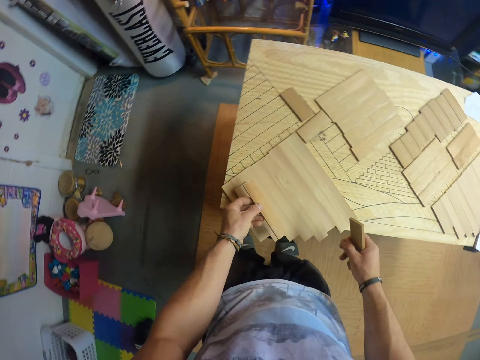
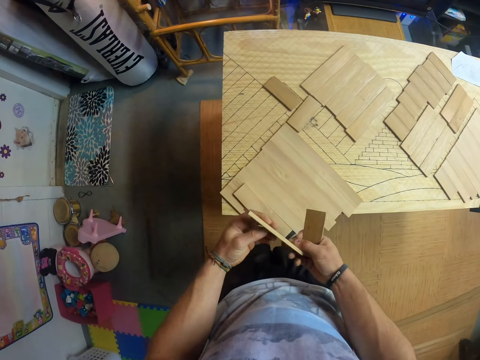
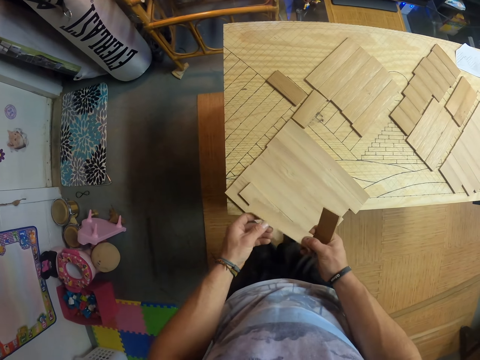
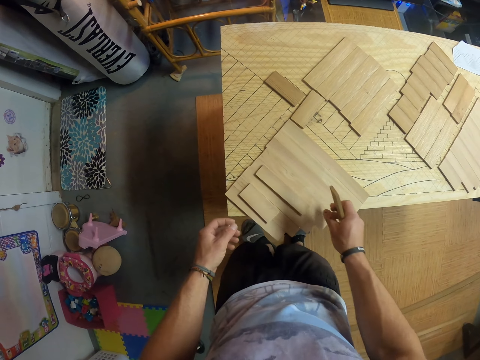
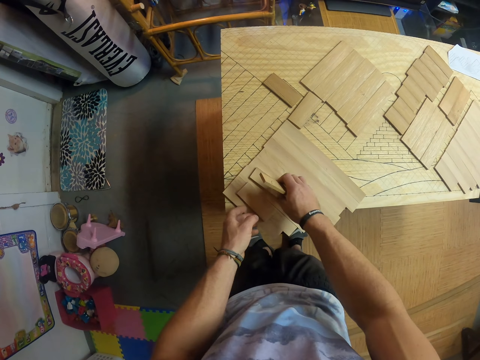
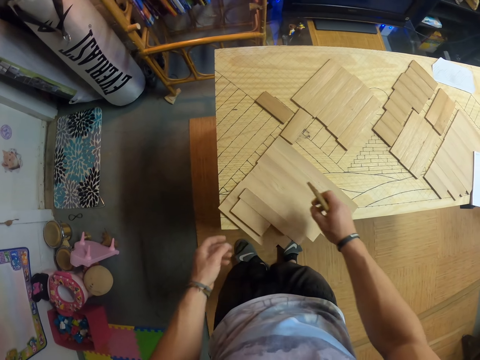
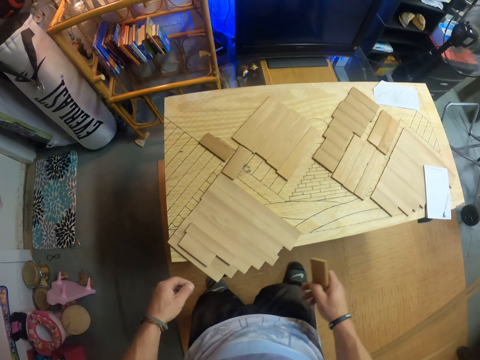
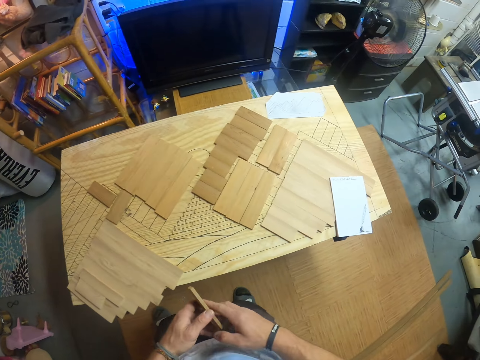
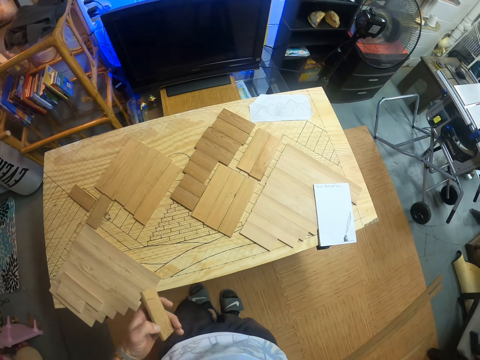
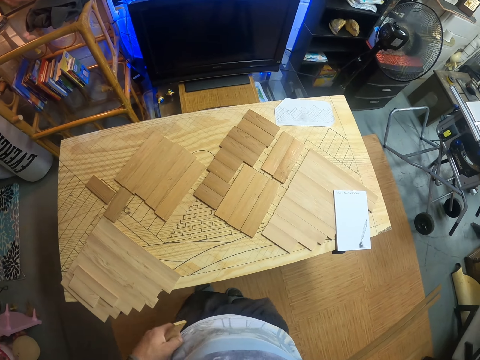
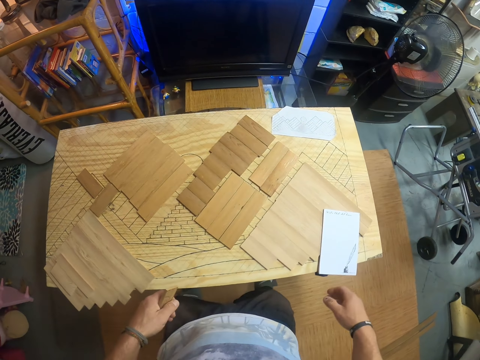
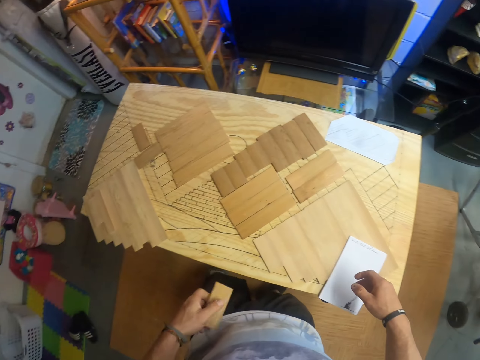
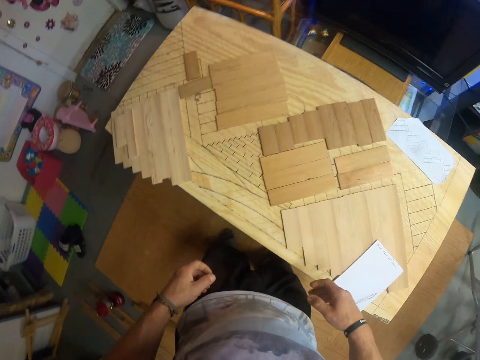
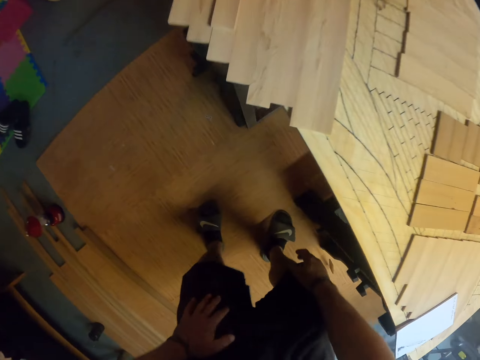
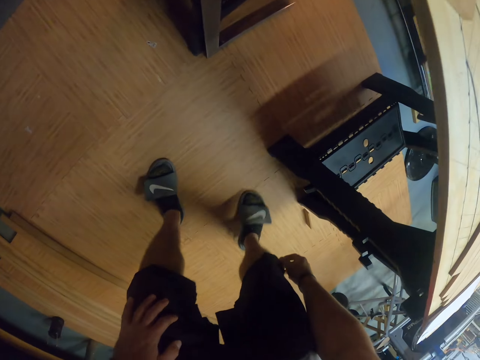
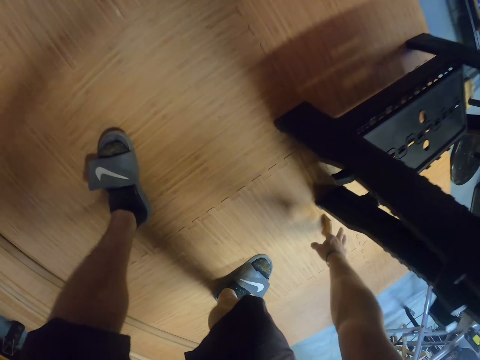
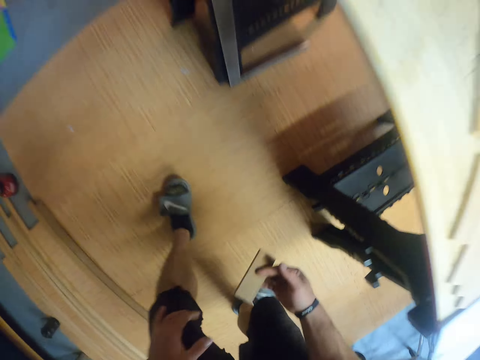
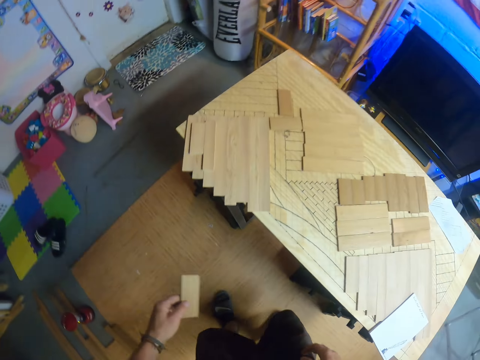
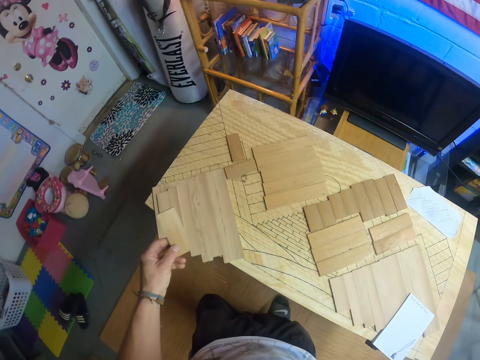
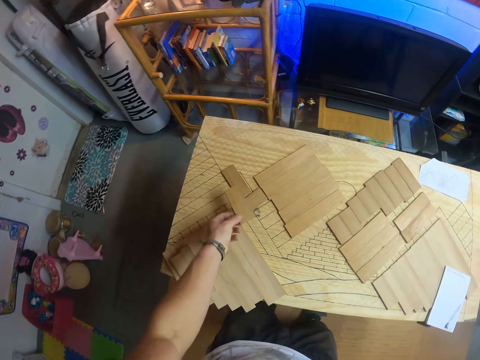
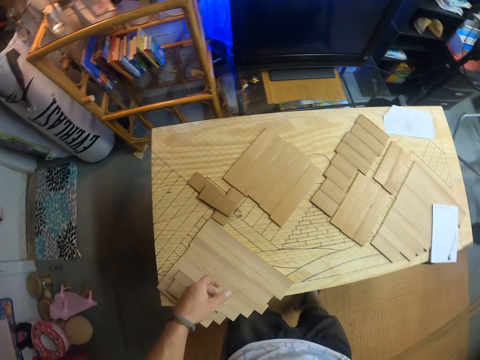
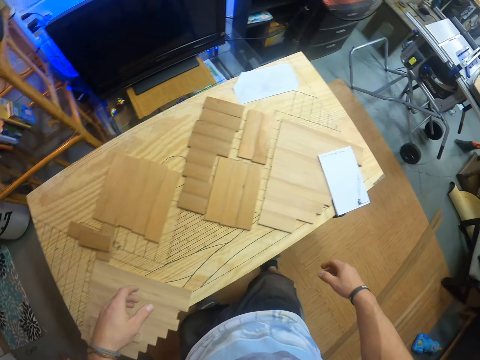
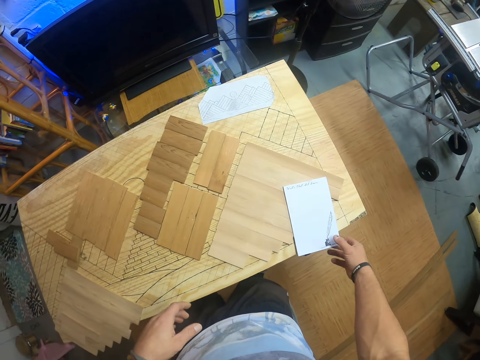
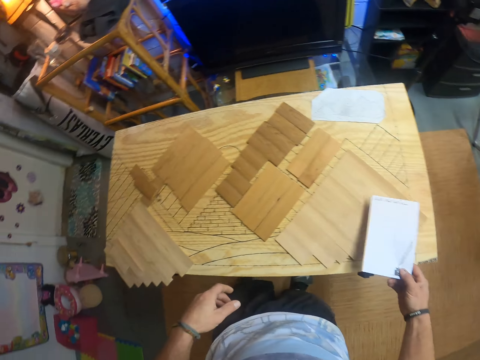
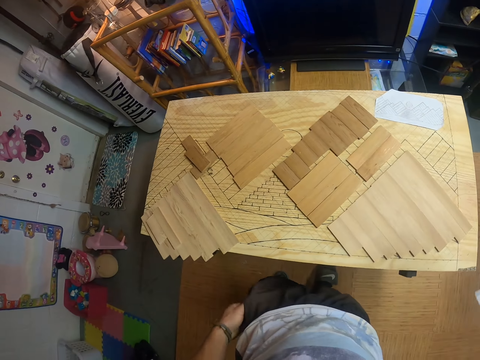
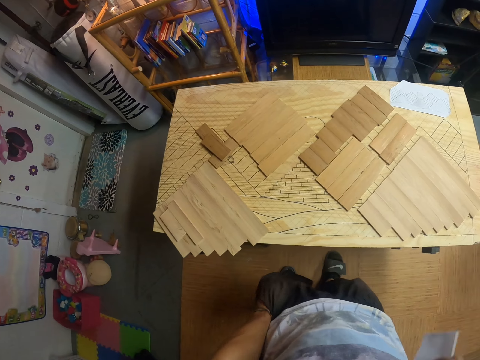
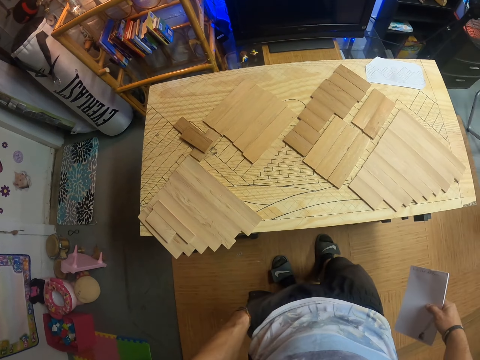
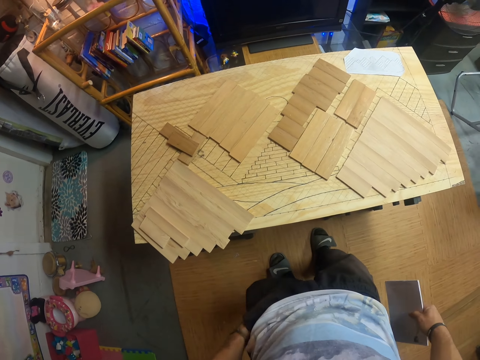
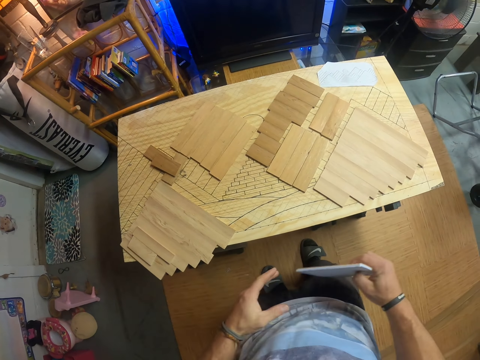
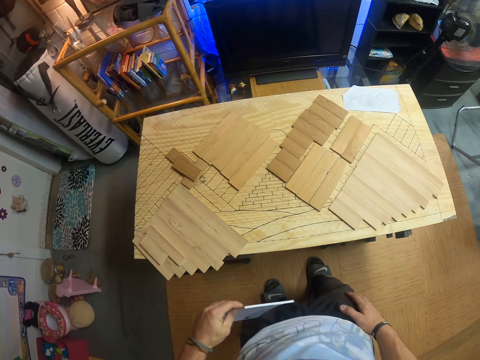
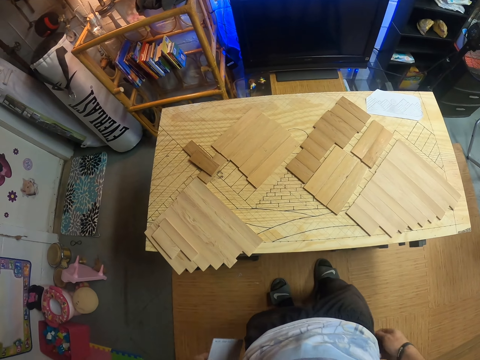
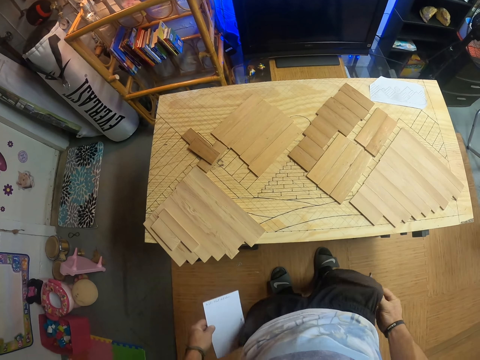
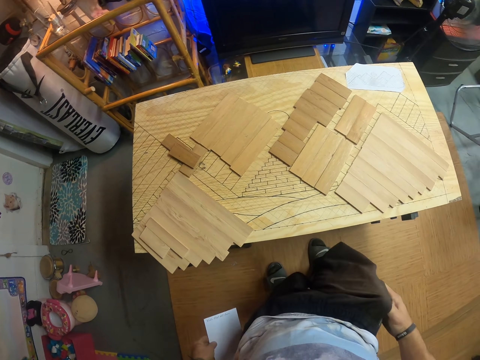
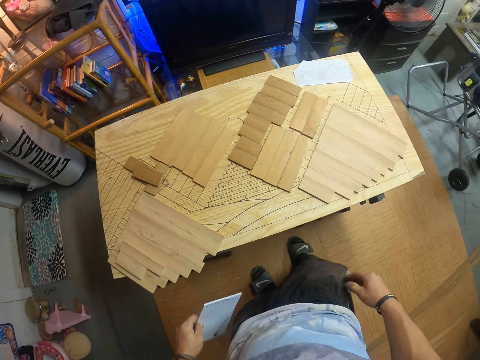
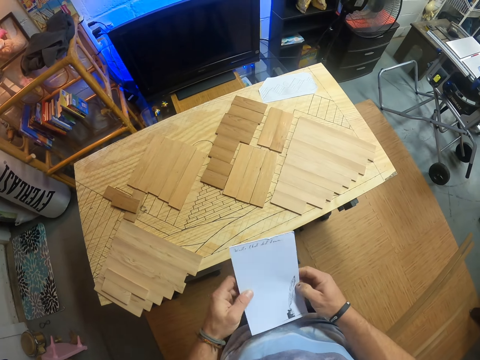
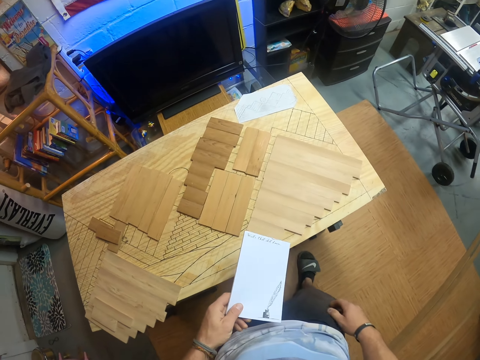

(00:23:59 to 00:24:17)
The camera wearer passes the piece of wood from his left hand to his right hand. He puts the piece of wood in his right hand on the table. He passes the piece of wood from his right hand to his left hand. He picks the piece of wood from the floor of the carpentry workshop with his right hand. He passes the piece of wood from his right hand to his left hand. He puts the piece of wood in his left hand on the table. He lifts the notebook from the table with his right hand. He puts his left hand in his pocket. He passes the notebook from his right hand to his left hand. He puts his right hand in his pocket.

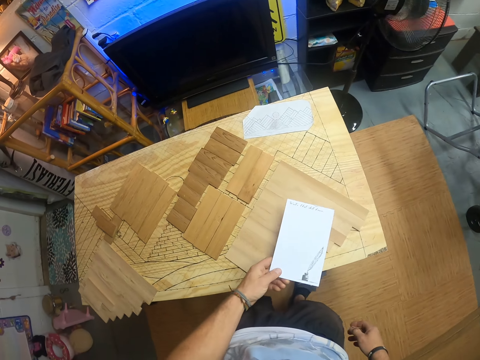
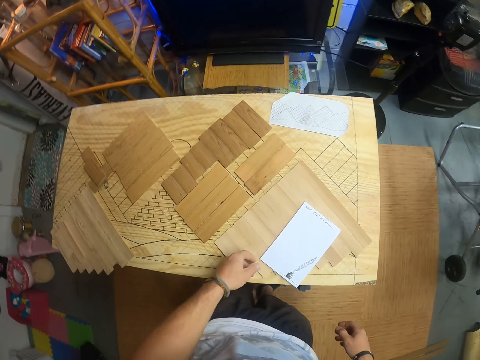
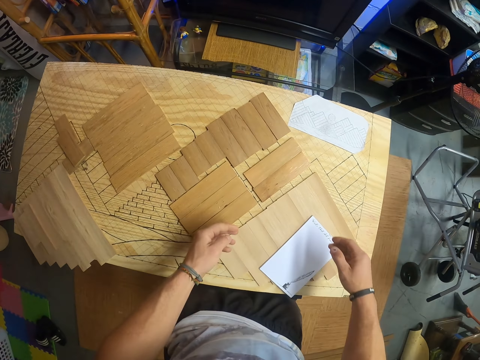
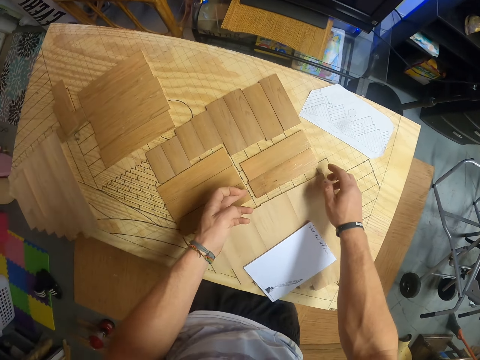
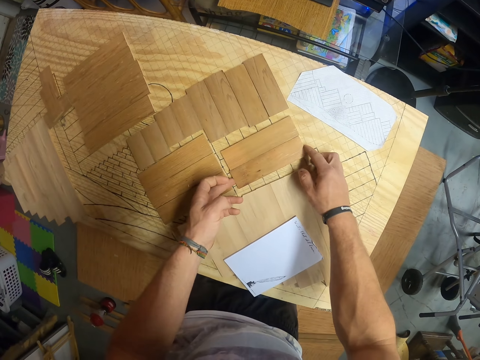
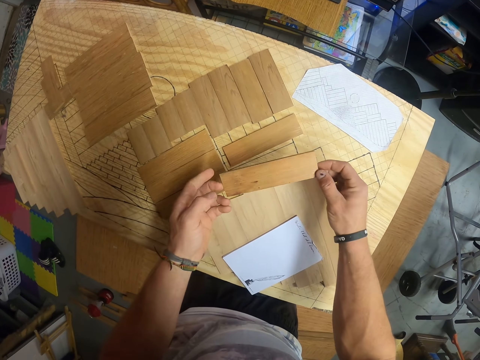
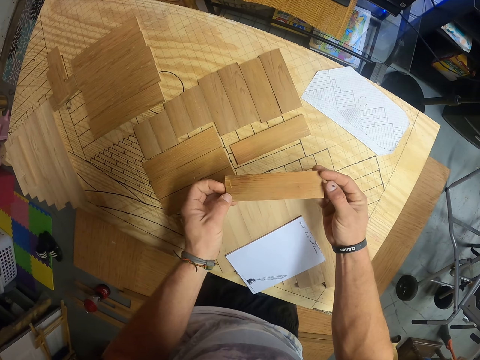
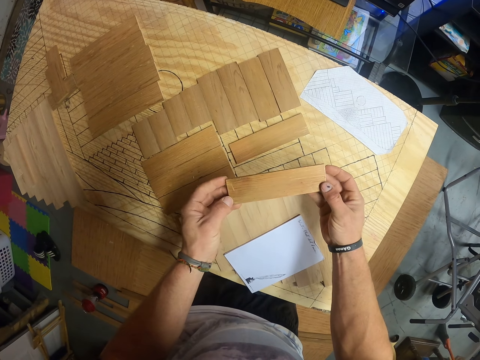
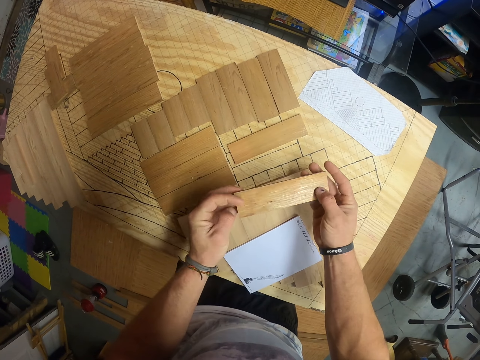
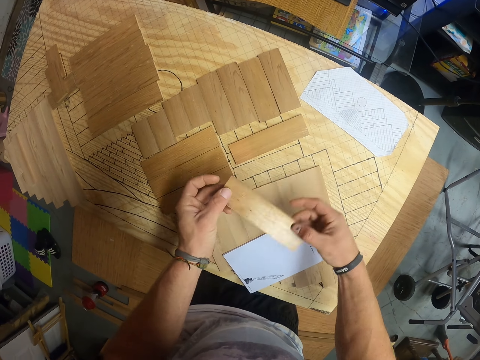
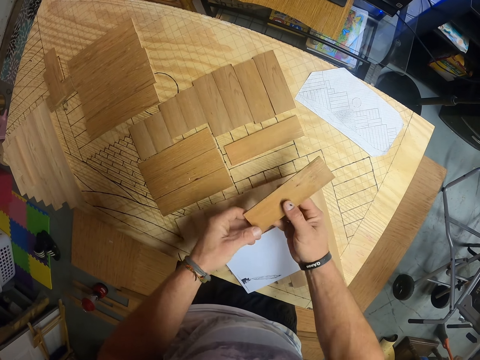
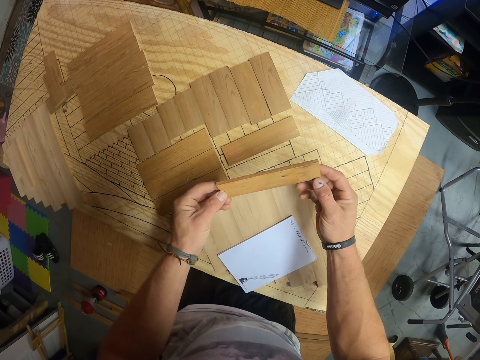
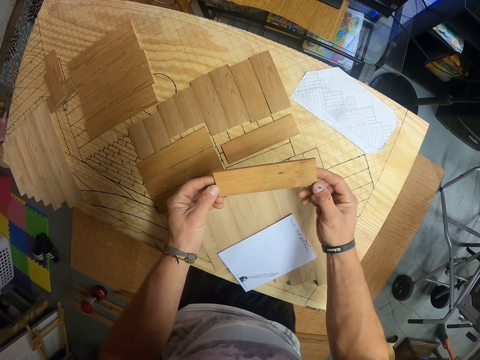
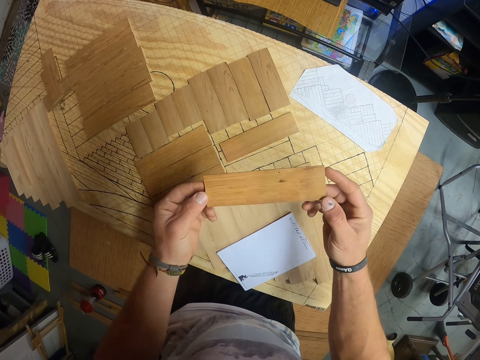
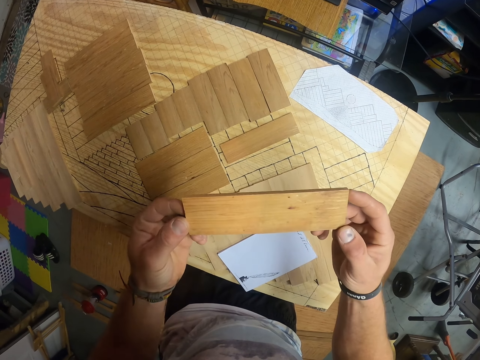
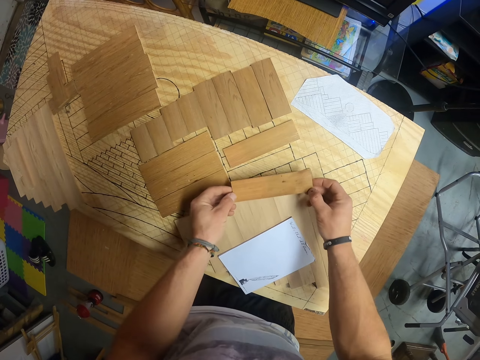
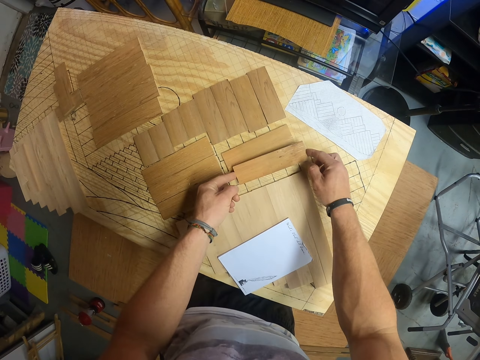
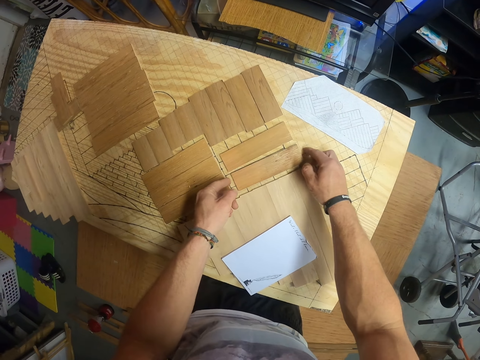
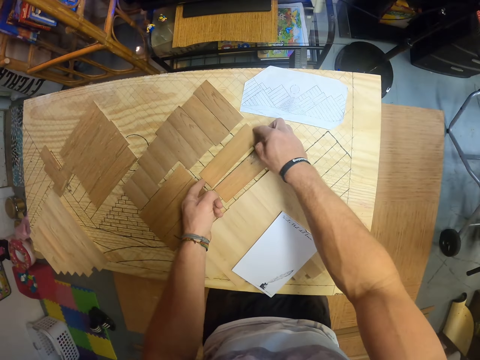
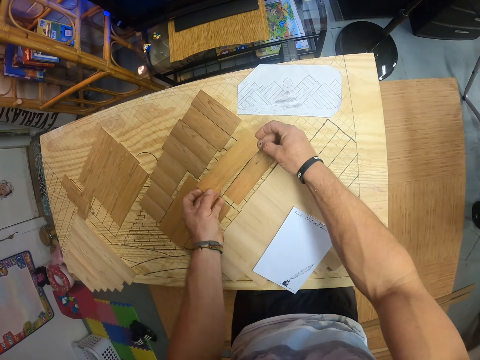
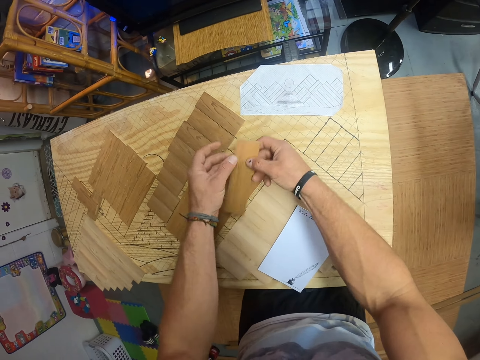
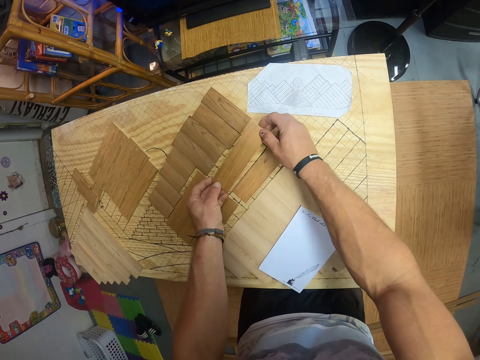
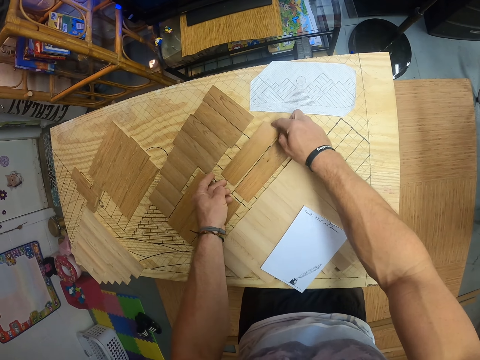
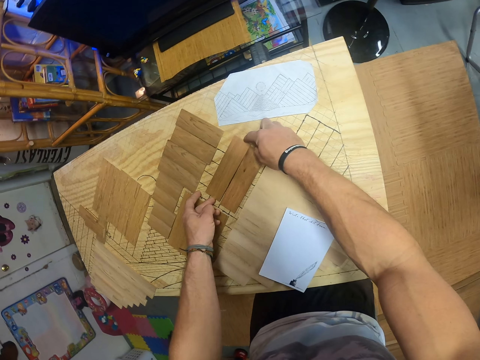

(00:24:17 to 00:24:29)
The camera wearer drops the notebook on the table with his left hand. He arranges the pieces of wood on the table with both hands. He examines the pieces of wood. He arranges the pieces of wood on the table.
